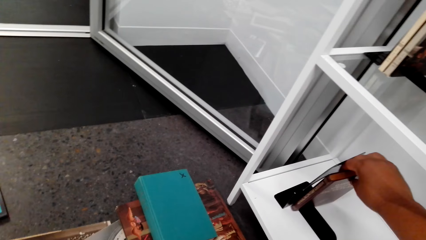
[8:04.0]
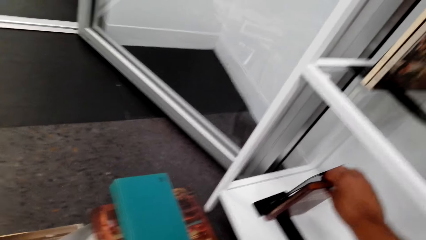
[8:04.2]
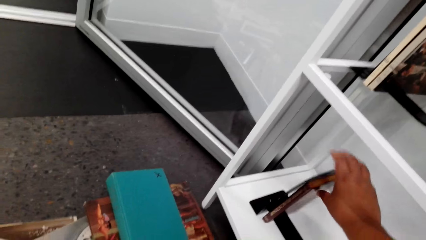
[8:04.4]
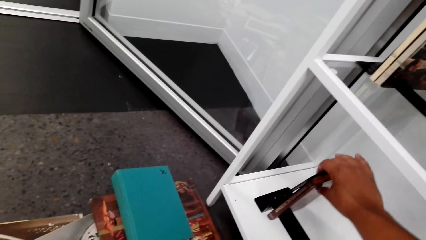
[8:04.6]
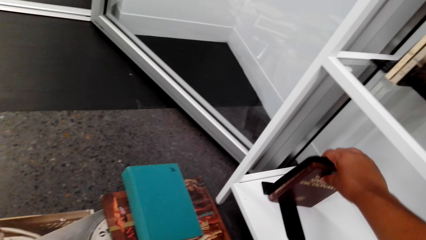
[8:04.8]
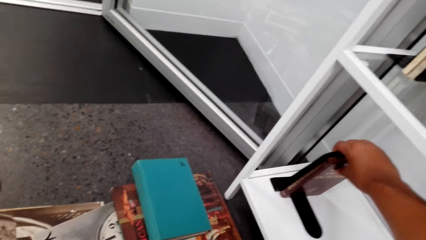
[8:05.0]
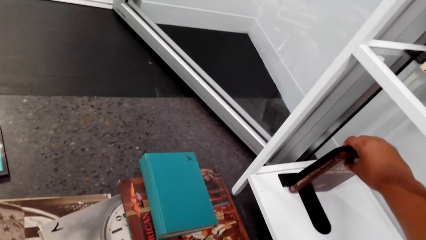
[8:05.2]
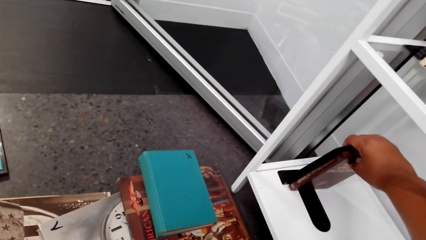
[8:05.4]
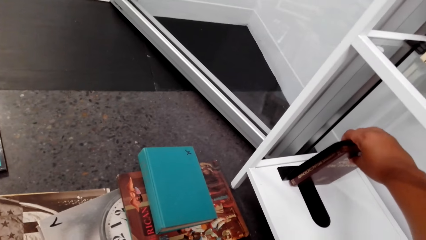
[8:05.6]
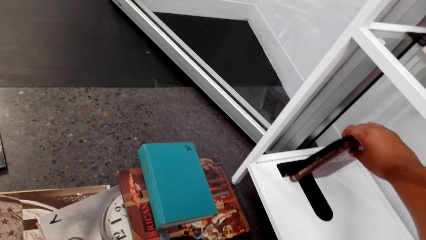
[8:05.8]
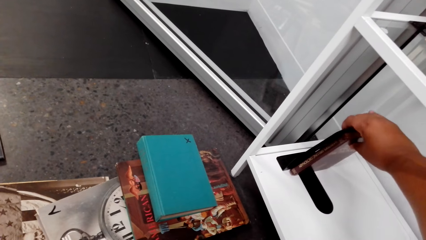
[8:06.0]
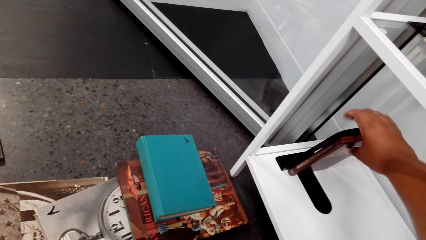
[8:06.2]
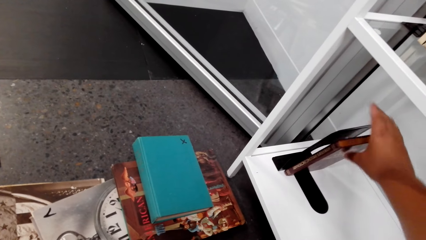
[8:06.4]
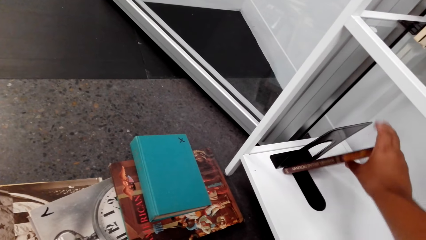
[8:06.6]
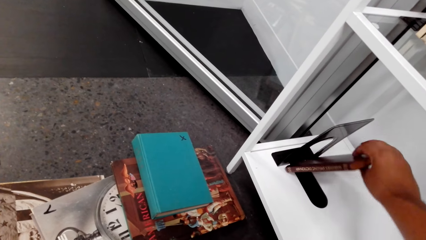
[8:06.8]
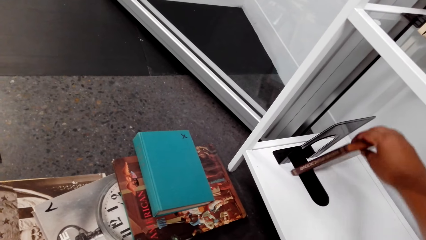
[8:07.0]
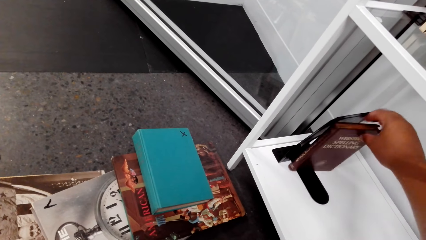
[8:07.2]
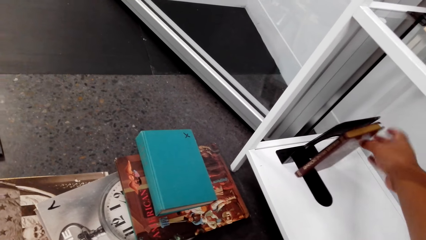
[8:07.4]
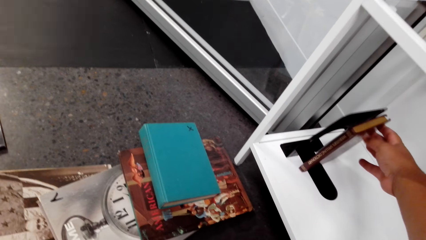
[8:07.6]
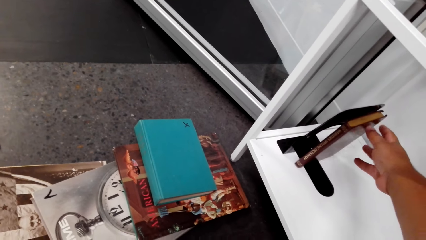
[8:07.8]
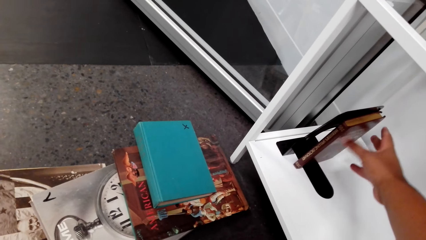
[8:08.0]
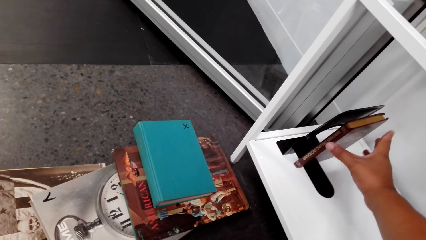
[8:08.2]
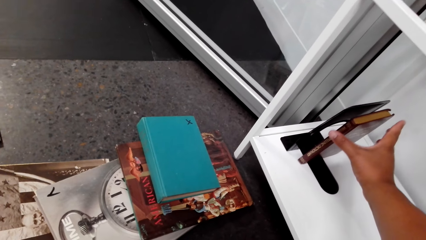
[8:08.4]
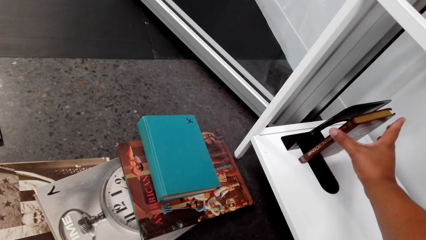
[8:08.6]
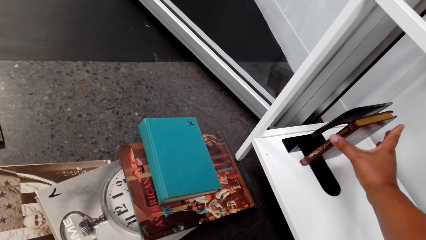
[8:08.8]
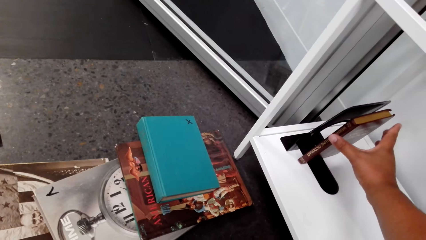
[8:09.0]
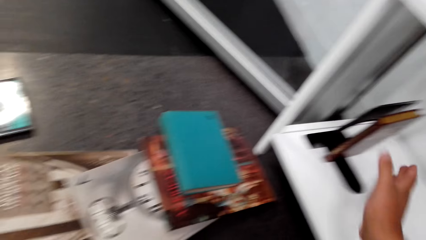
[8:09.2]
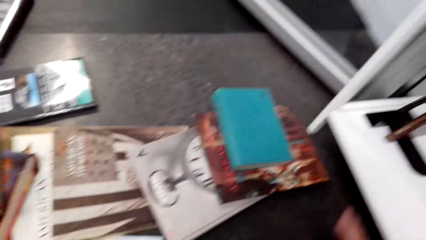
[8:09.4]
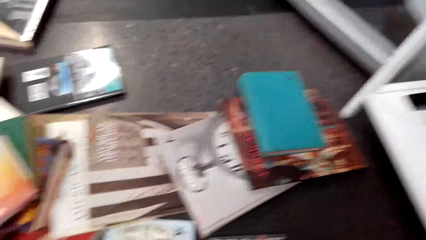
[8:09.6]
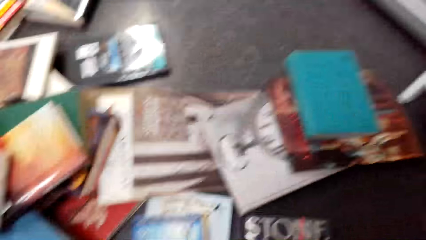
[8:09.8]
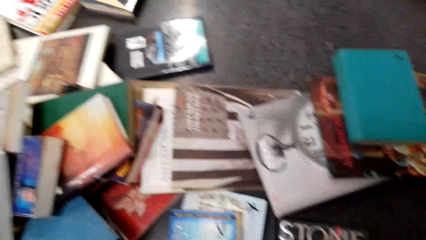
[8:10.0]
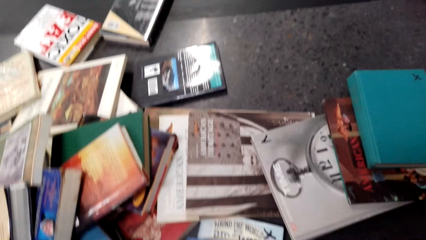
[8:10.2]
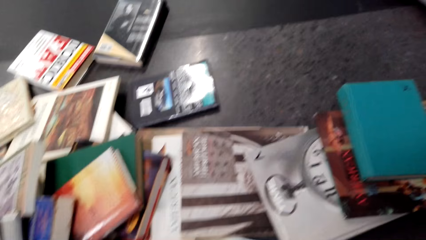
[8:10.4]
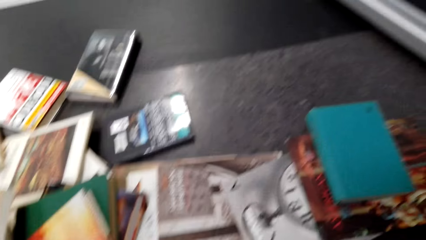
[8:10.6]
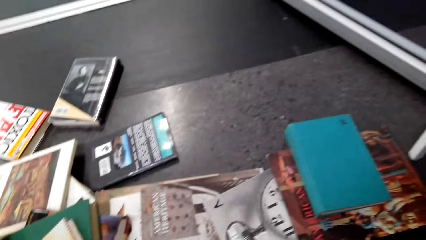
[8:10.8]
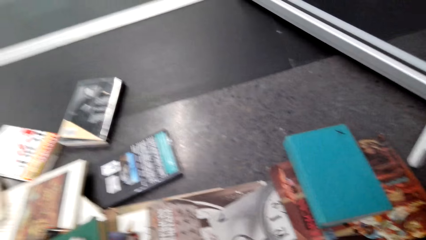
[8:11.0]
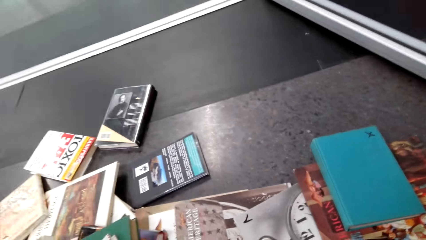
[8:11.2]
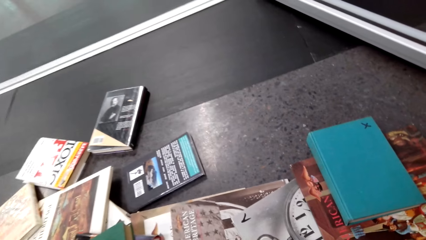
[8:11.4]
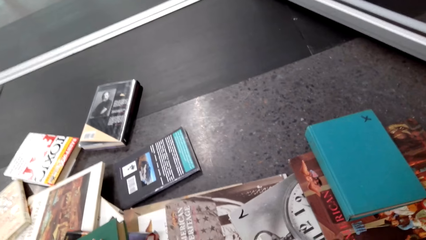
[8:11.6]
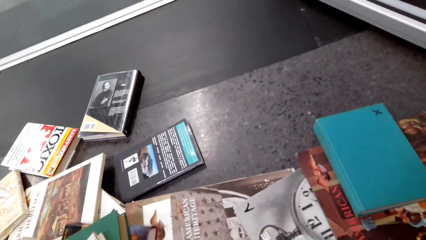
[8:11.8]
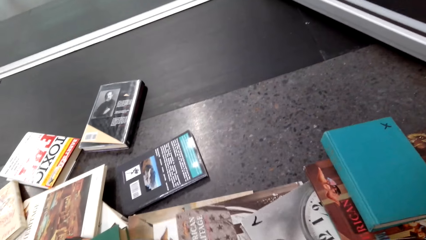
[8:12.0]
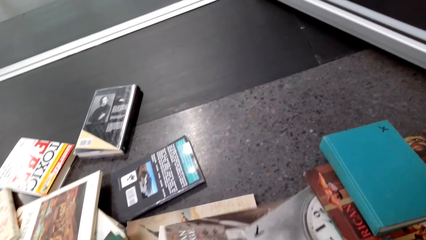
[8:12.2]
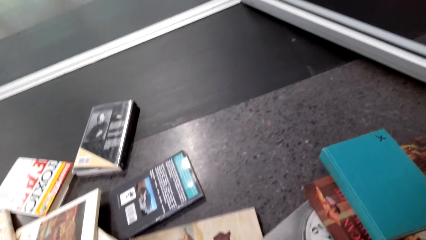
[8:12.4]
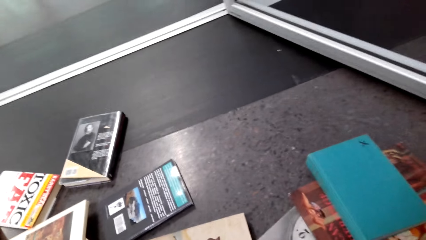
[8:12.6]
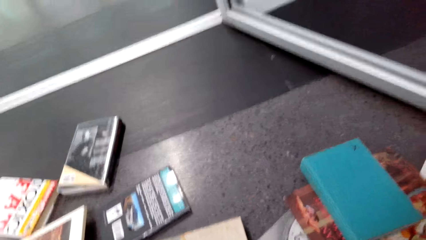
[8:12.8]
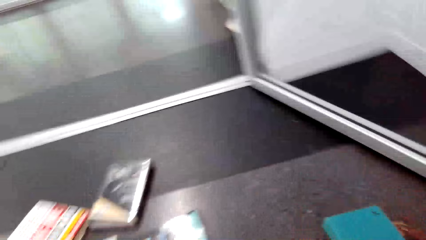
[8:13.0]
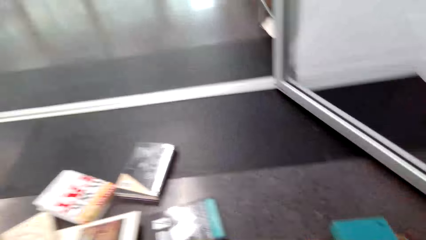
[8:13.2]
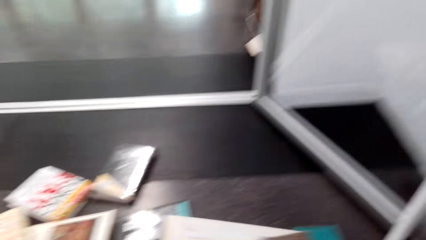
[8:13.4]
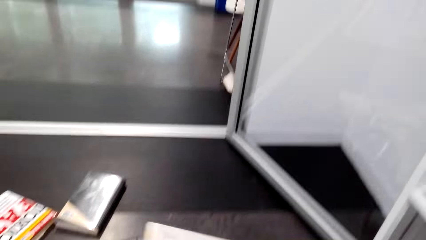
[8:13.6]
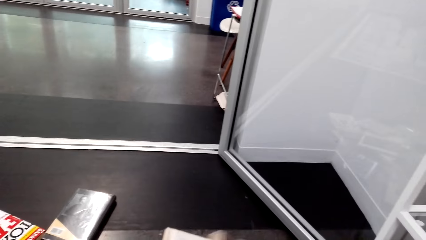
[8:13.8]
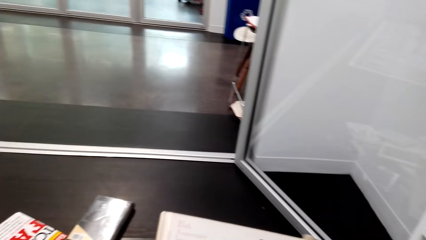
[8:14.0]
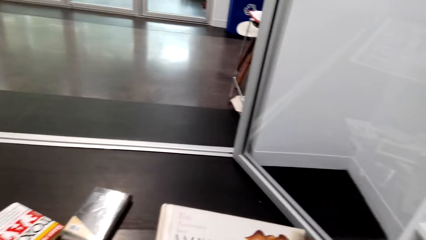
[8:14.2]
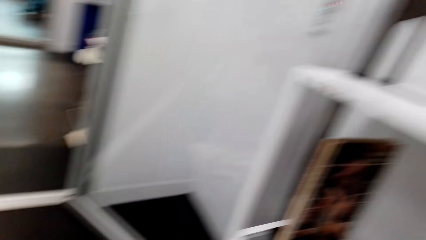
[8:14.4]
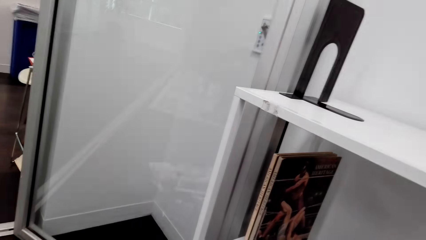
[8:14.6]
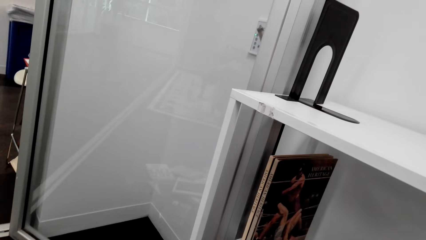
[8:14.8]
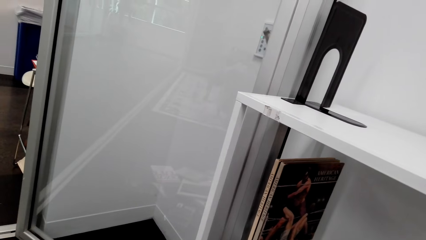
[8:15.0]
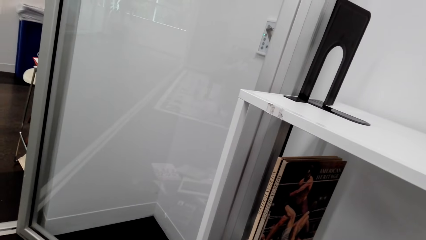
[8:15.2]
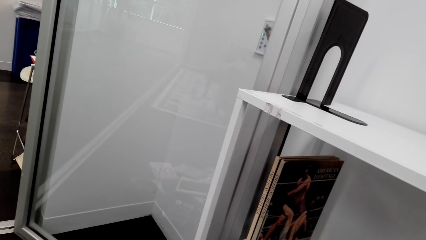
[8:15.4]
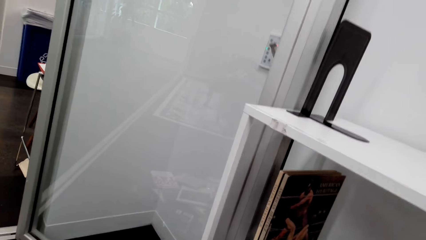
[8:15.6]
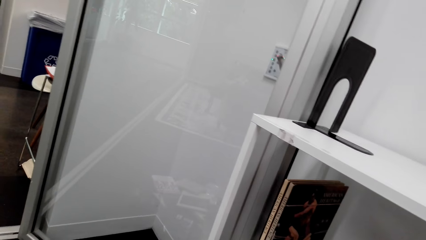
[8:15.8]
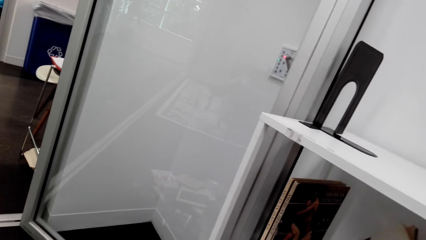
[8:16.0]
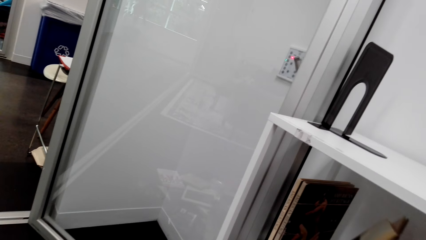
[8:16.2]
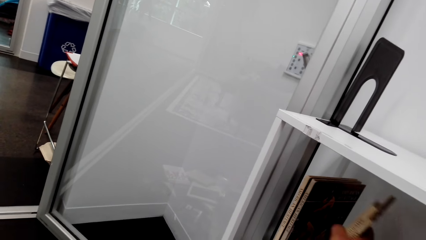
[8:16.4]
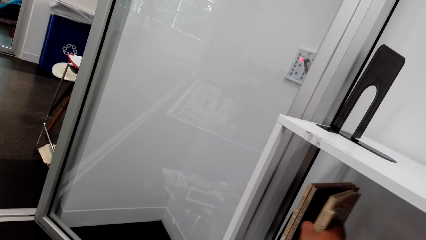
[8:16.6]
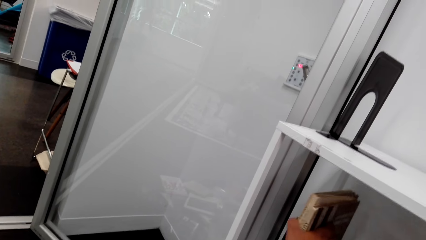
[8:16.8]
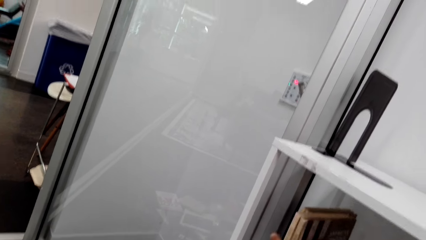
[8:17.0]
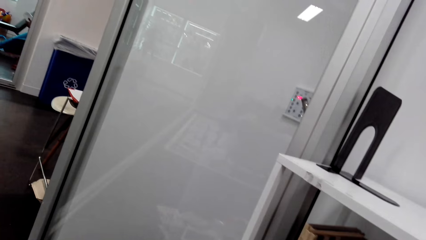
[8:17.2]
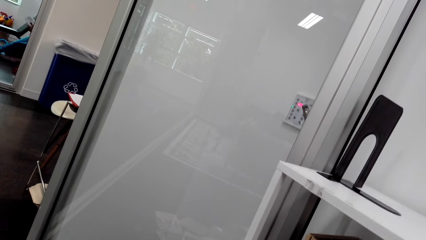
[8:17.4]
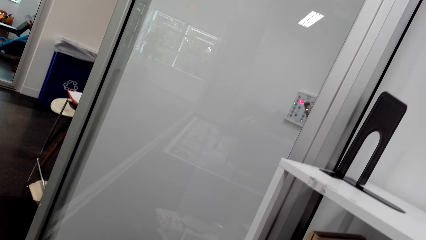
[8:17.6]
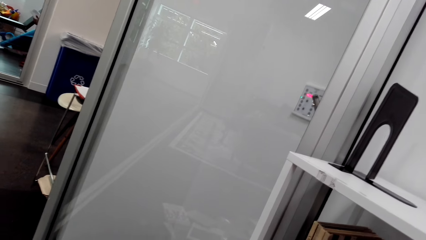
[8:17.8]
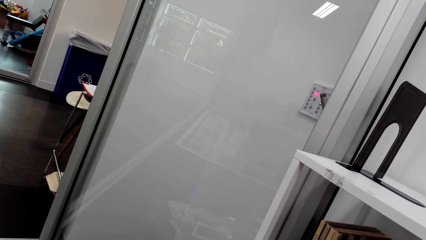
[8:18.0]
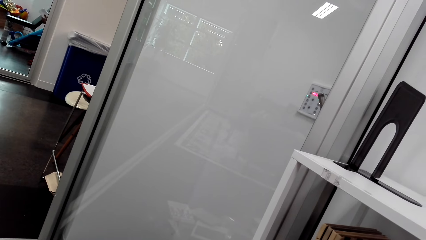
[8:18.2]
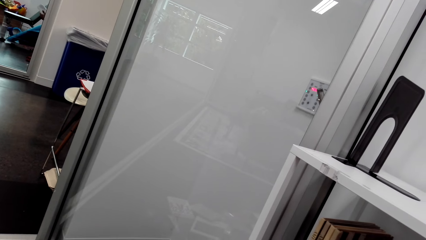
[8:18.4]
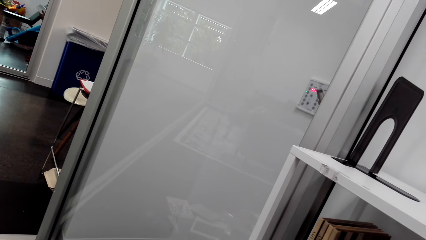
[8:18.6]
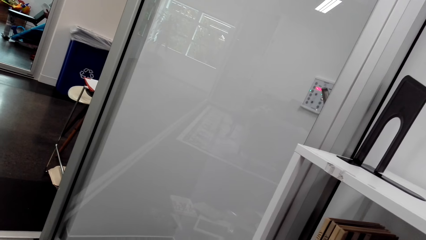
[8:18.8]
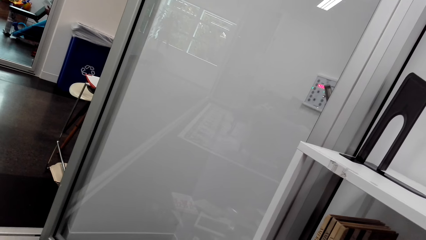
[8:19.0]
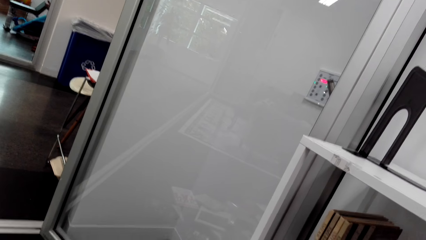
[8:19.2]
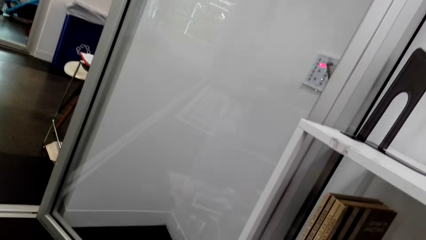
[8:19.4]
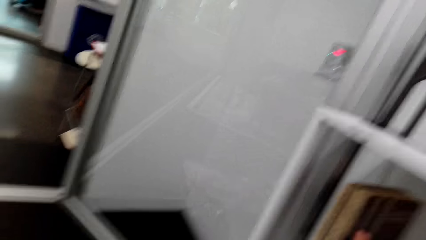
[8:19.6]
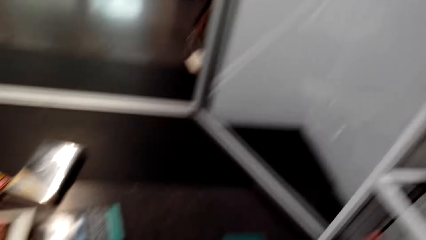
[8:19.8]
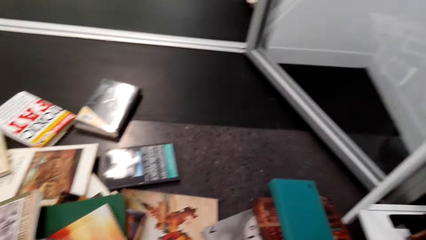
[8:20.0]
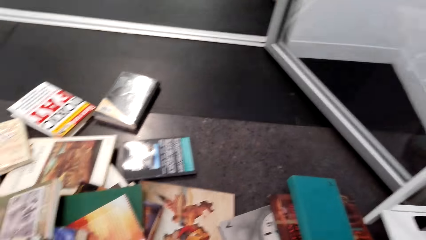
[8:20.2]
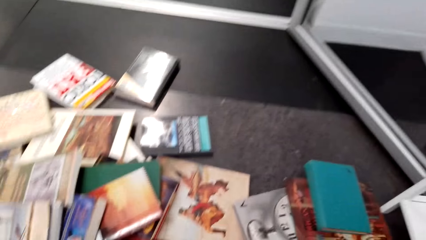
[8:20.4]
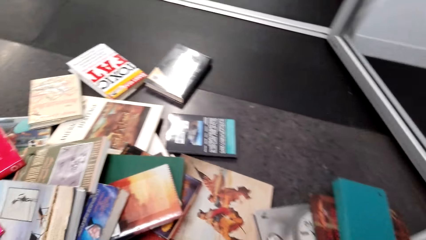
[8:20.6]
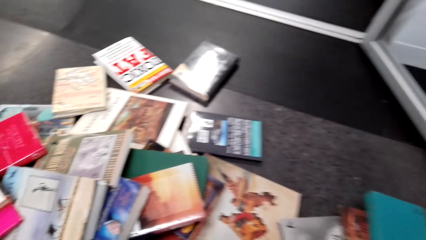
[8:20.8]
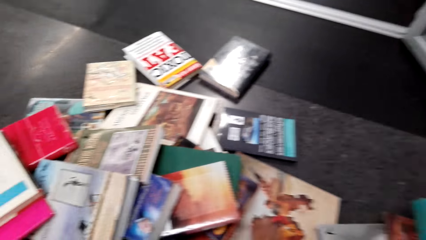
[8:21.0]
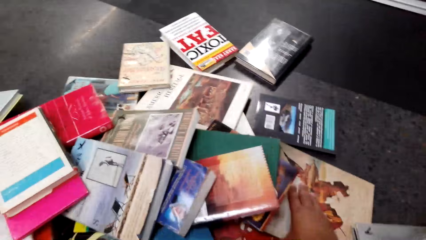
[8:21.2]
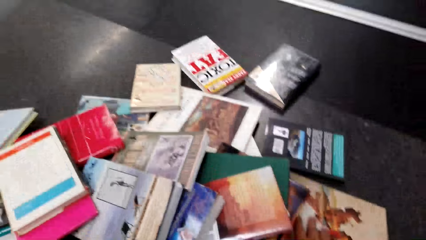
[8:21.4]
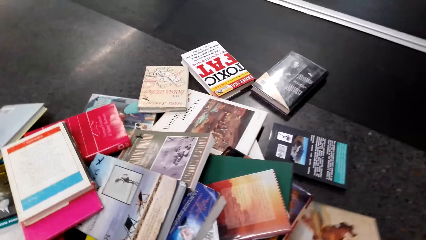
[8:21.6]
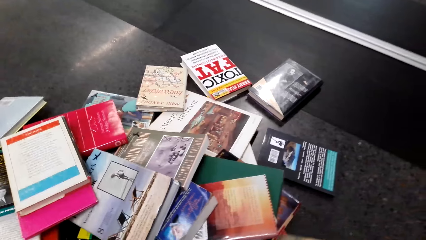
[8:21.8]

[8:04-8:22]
The camera wearer lifts the book. They place the book on the book holder. They push the book holder. They hold the book. They place the book on the book holder. They move the right hand. They look at the books. They pull a book from the floor. They pick the book from the floor. They lift the book and look at the book. They look at the shelf. They place the book on the shelf. They look at the books. They look in the room. They look at the books on the floor. They walk in the room.
